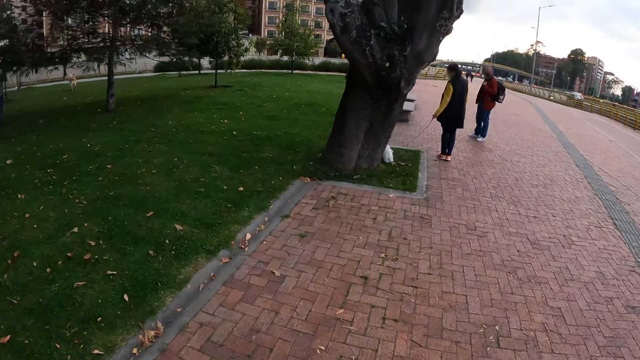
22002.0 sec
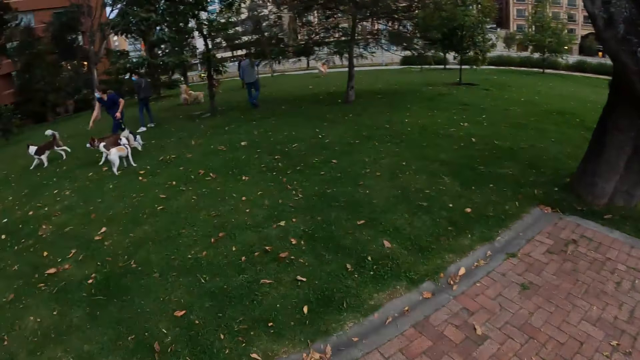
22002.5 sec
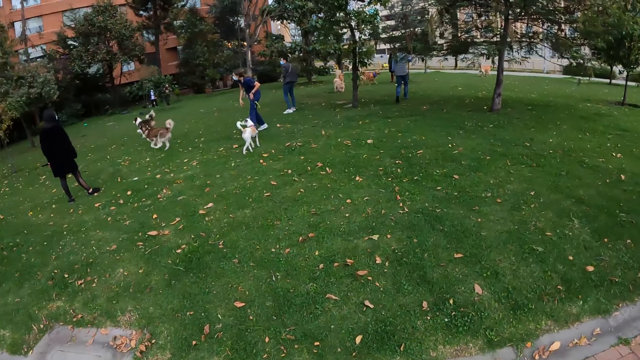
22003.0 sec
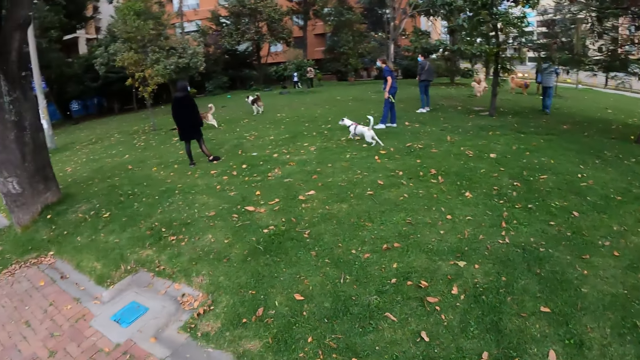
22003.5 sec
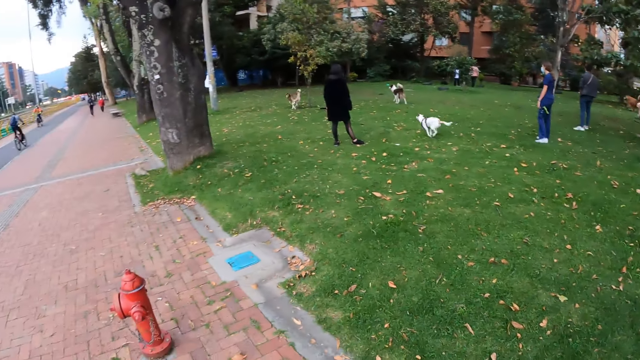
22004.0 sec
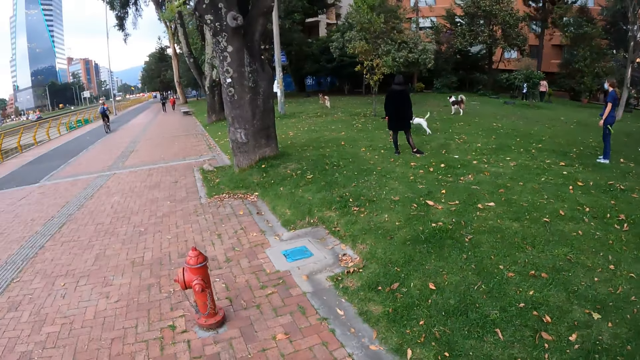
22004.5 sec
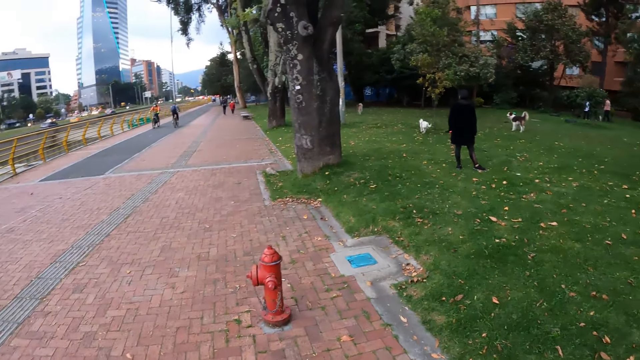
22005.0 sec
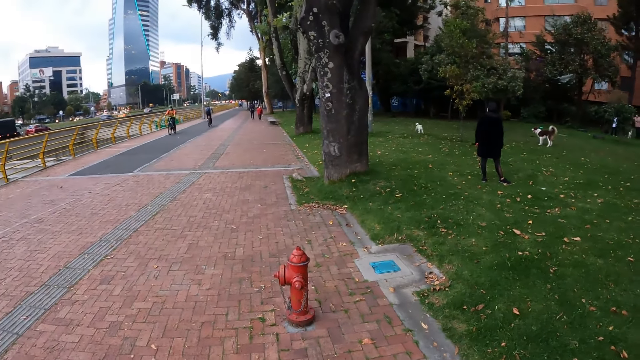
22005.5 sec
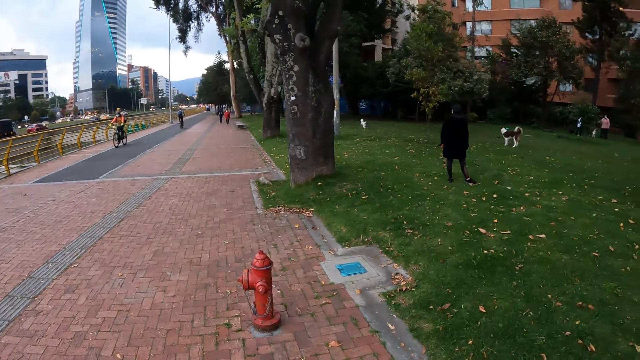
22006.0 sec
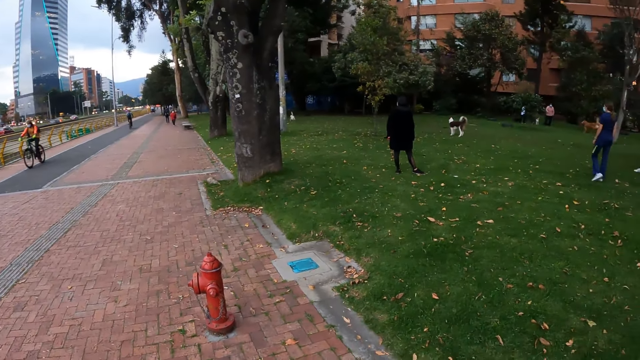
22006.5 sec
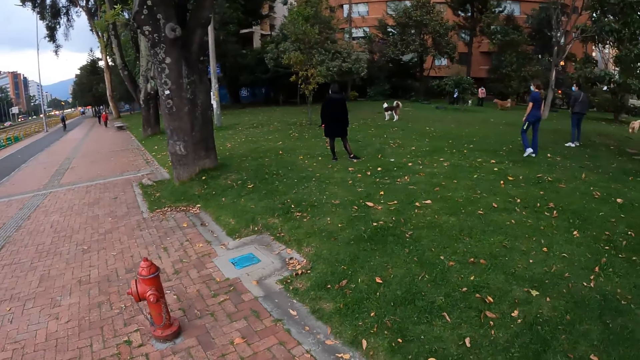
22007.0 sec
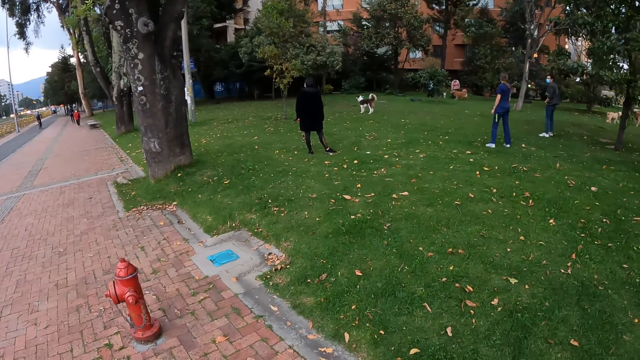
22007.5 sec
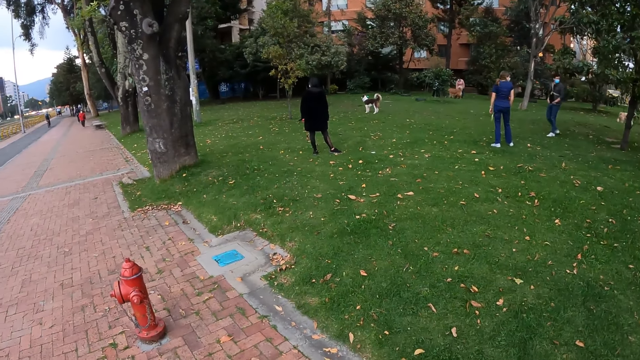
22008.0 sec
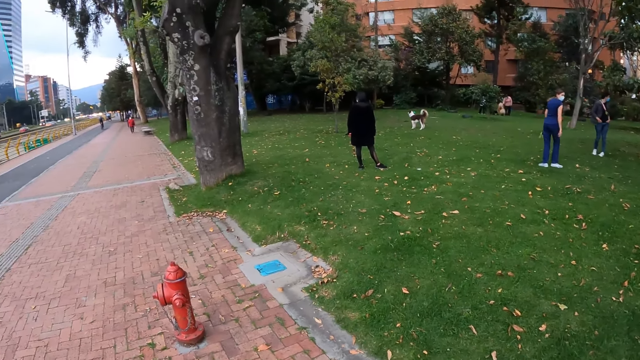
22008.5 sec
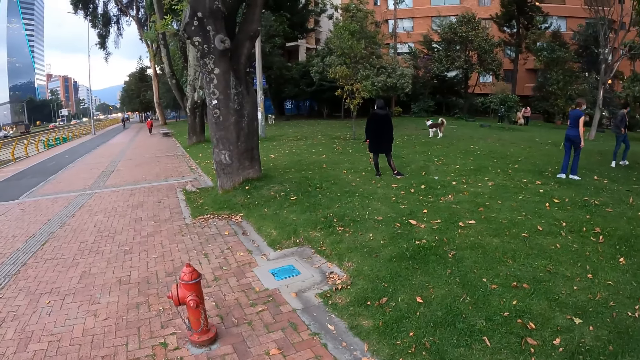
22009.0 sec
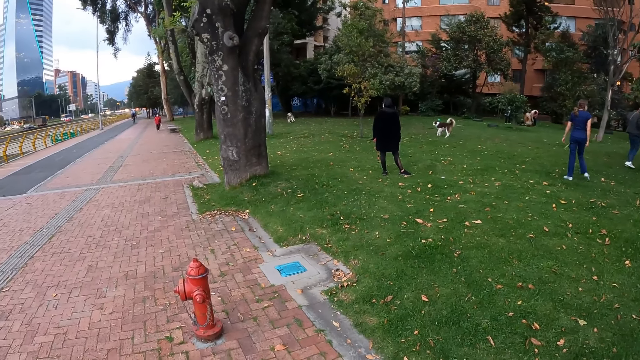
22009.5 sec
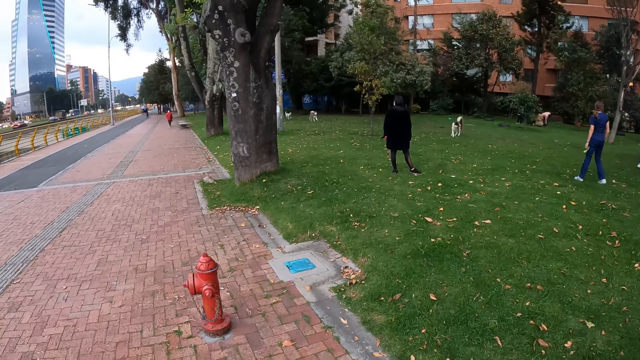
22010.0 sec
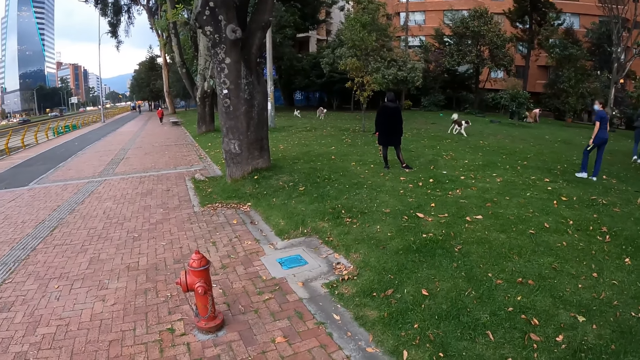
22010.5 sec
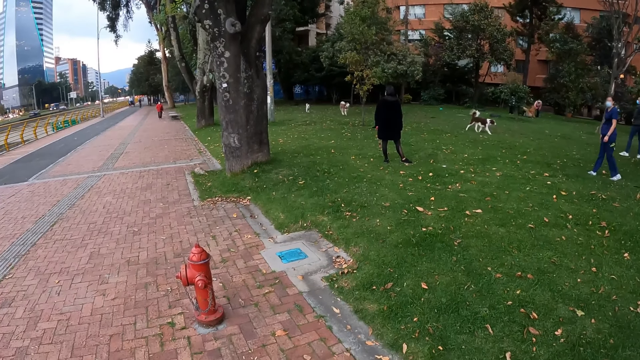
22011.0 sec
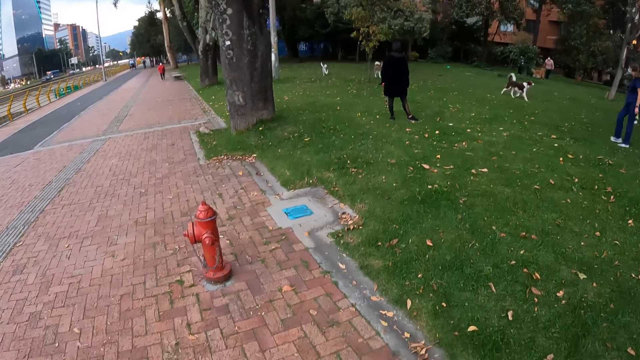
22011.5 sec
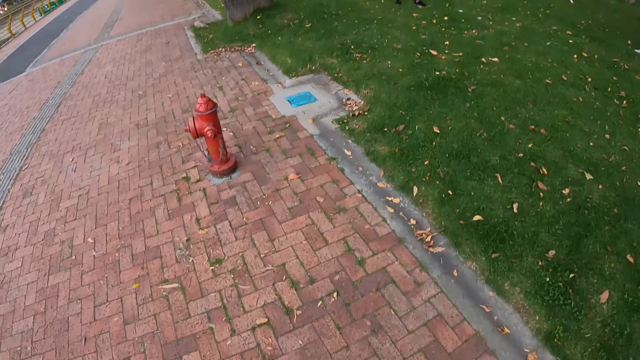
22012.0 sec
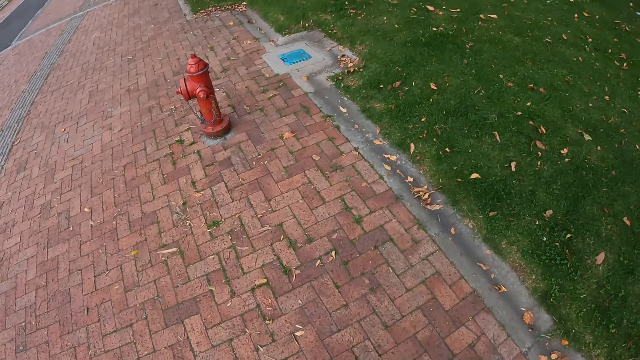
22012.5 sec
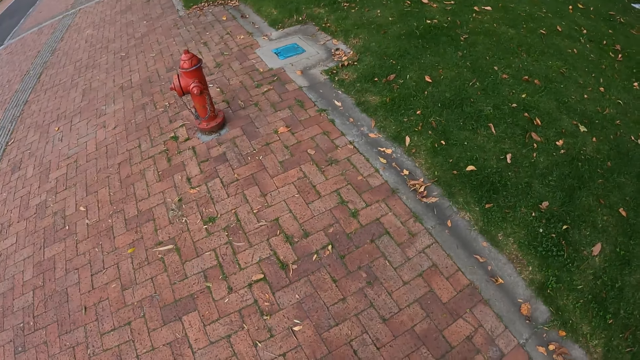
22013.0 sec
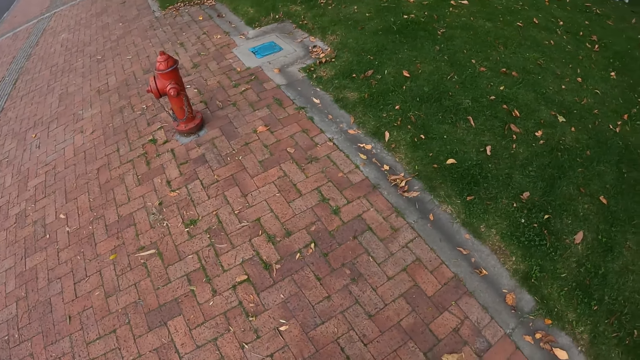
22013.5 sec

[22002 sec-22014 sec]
The camera wearer stops.

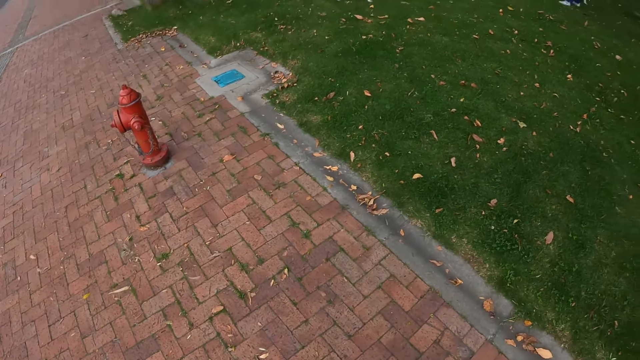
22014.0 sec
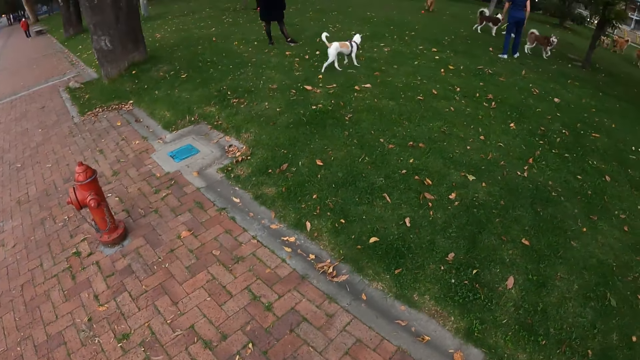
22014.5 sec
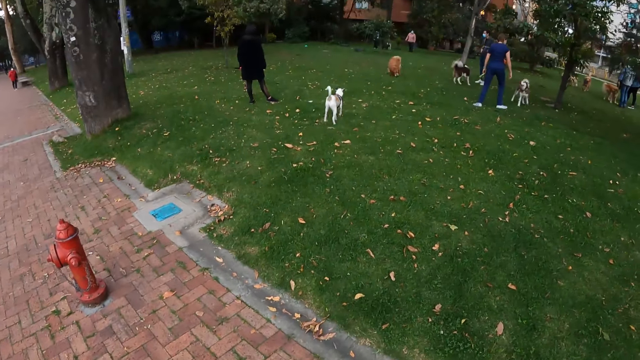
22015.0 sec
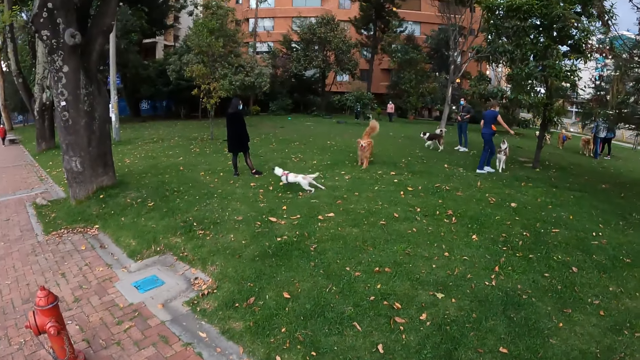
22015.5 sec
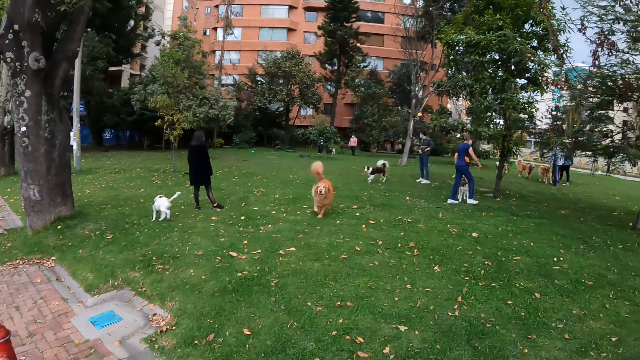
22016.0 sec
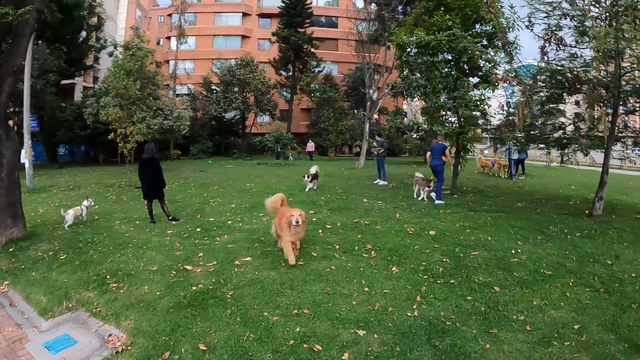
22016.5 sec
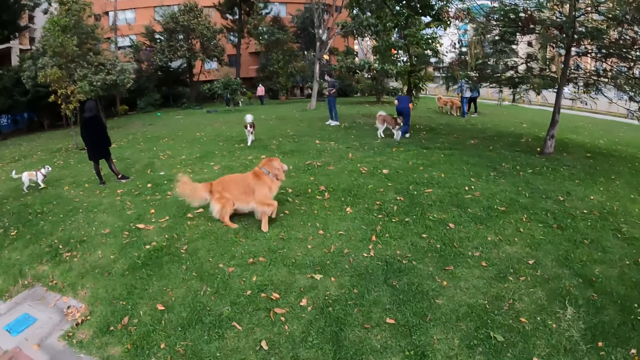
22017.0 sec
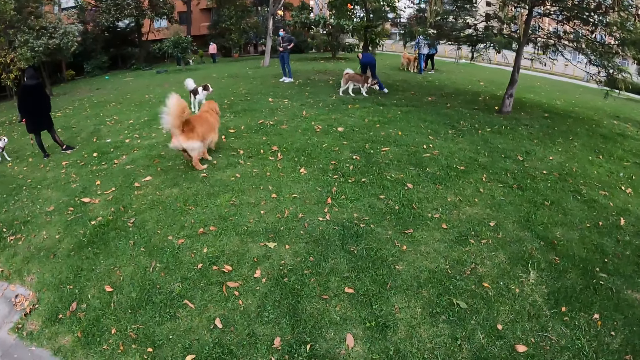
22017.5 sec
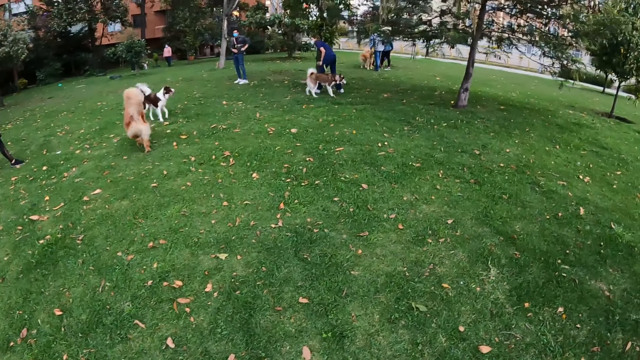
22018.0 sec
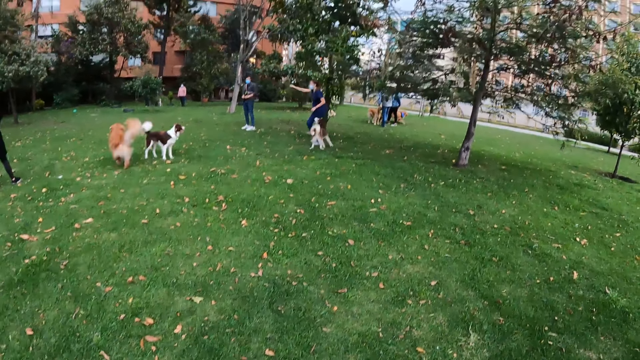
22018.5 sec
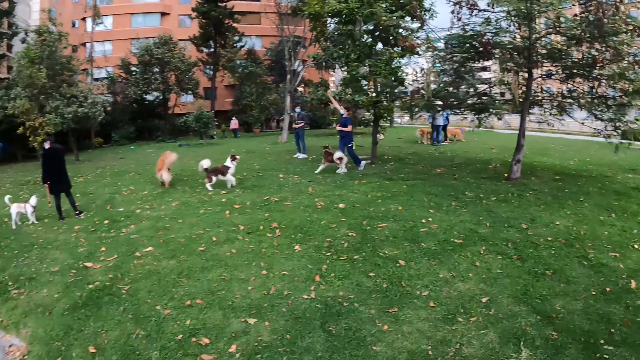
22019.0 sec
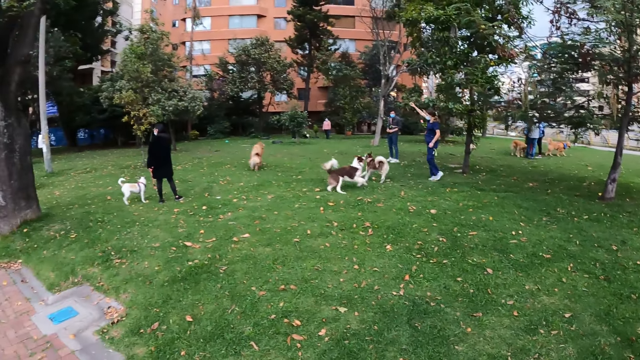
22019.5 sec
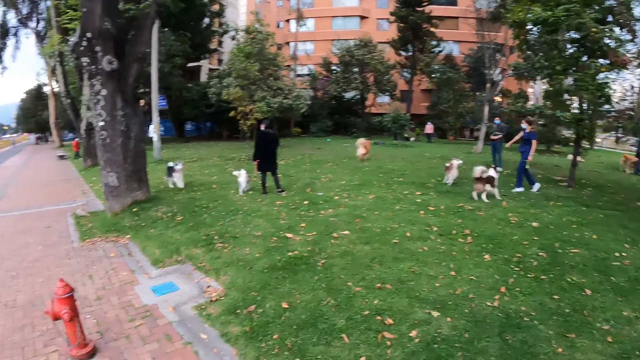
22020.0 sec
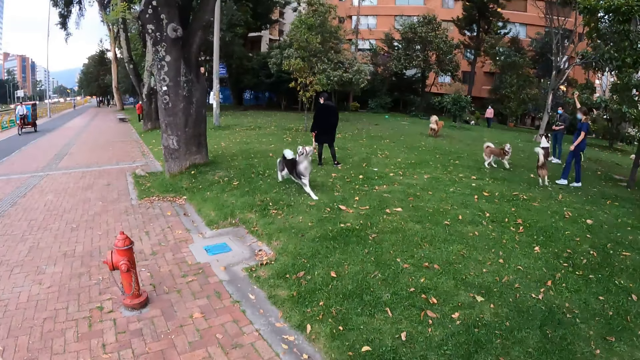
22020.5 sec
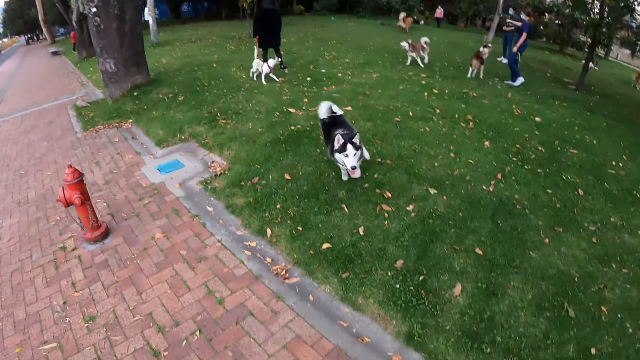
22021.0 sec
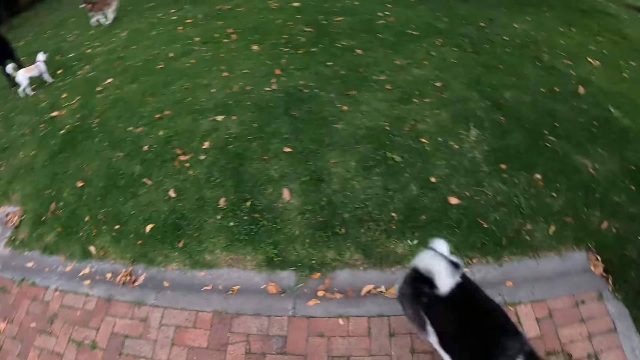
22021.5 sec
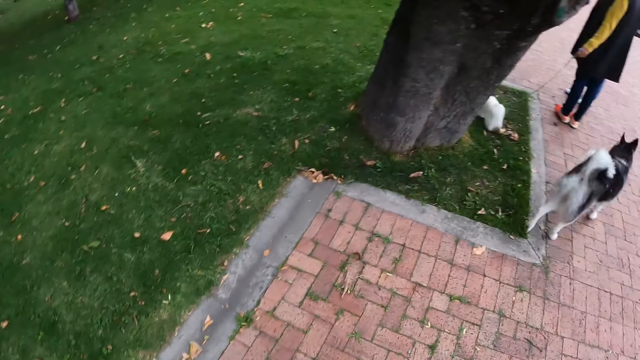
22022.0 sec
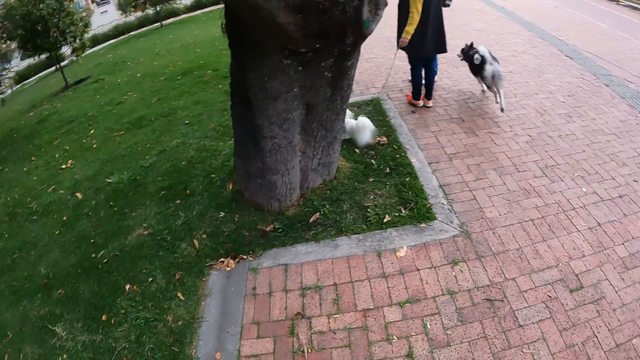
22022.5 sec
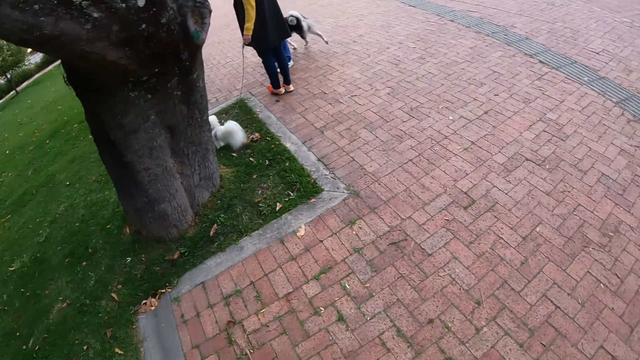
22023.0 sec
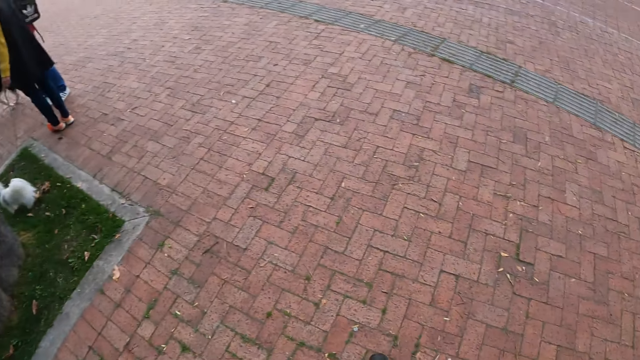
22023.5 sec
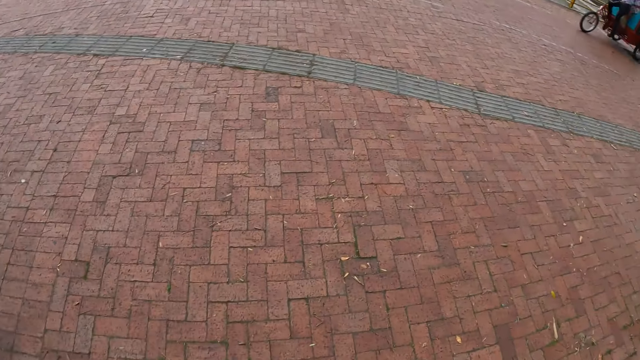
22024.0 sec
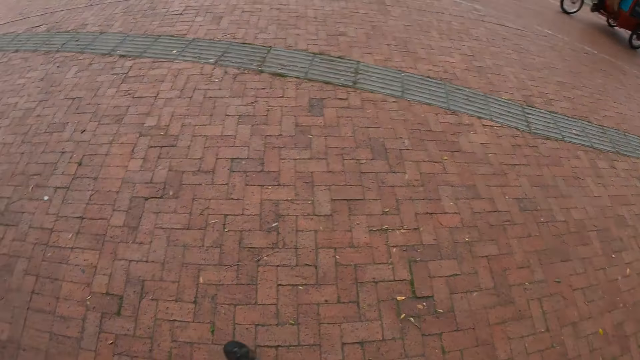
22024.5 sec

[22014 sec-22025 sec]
A woman touches a dog with both hands.
